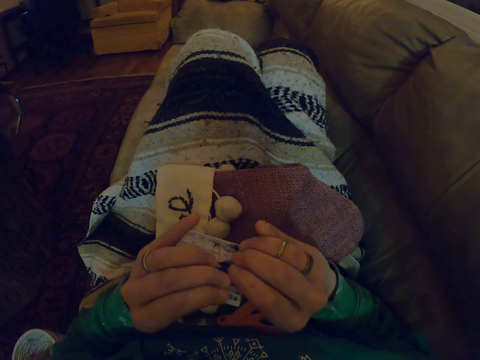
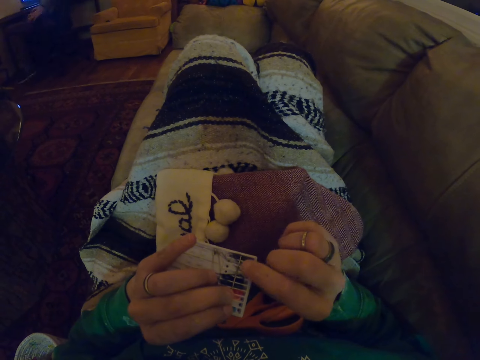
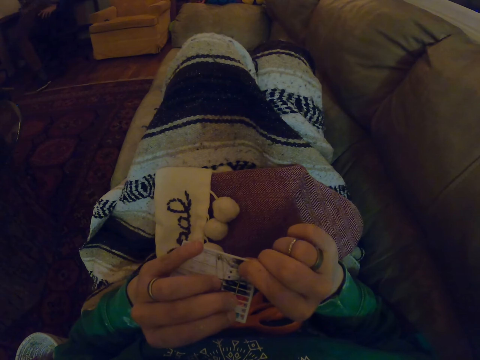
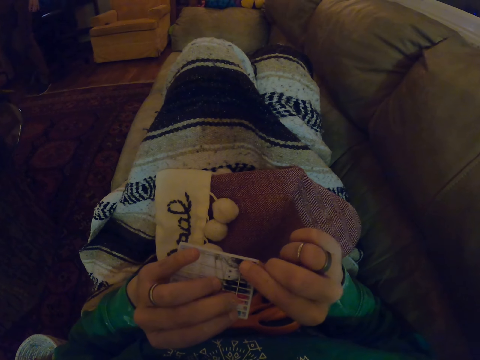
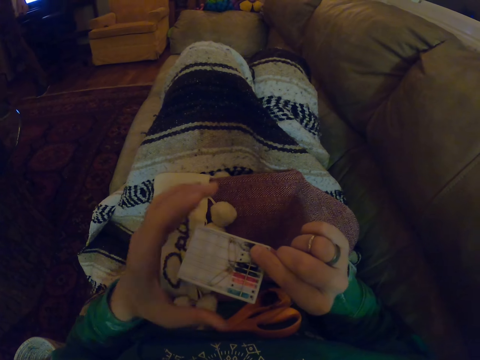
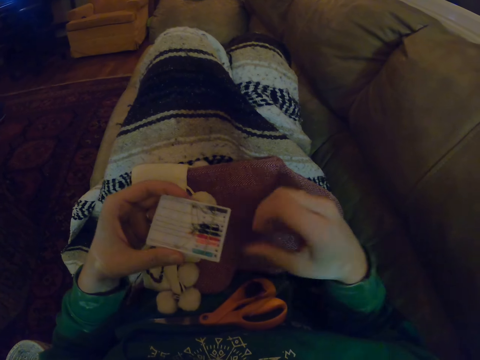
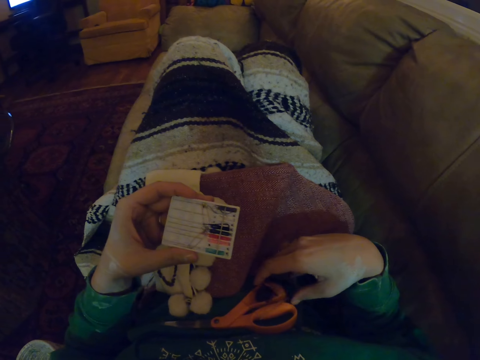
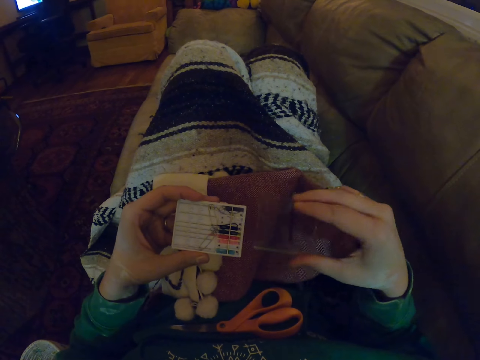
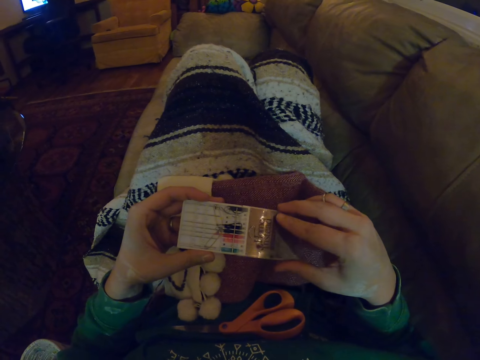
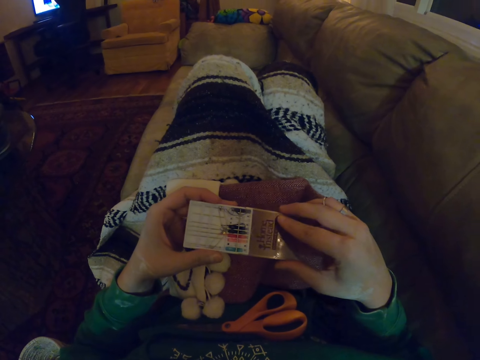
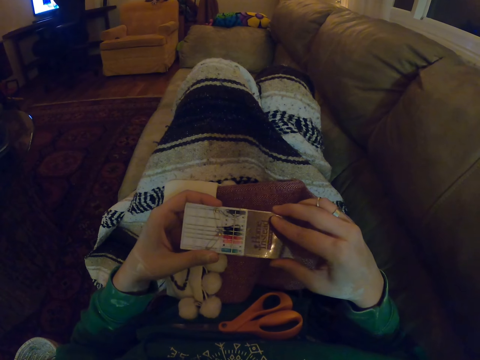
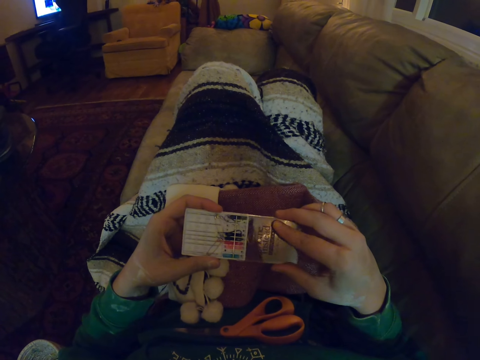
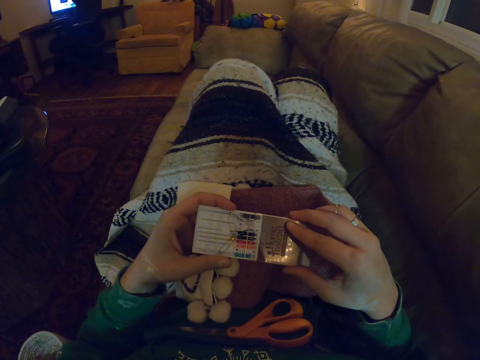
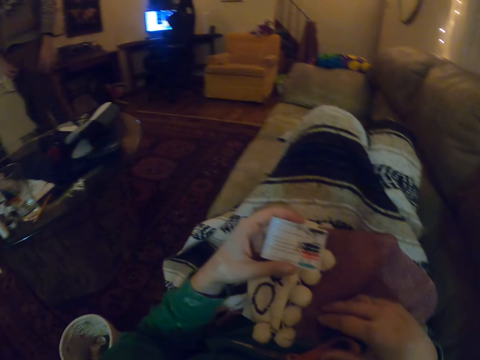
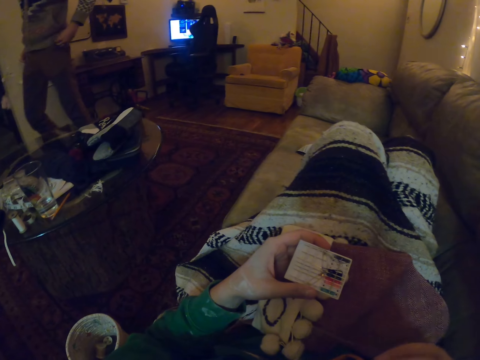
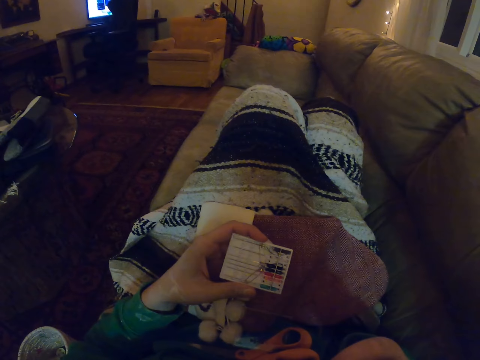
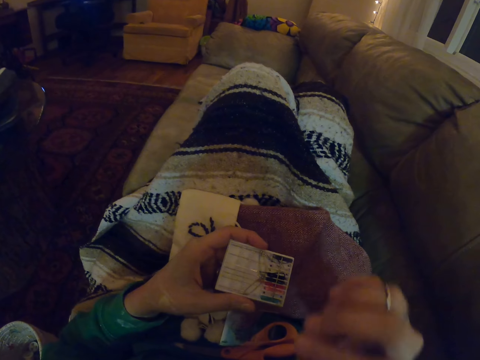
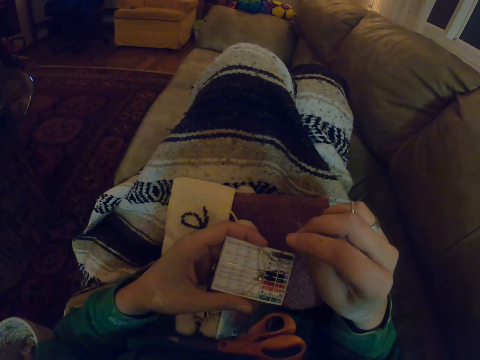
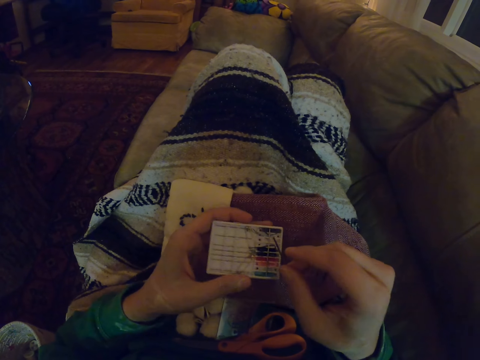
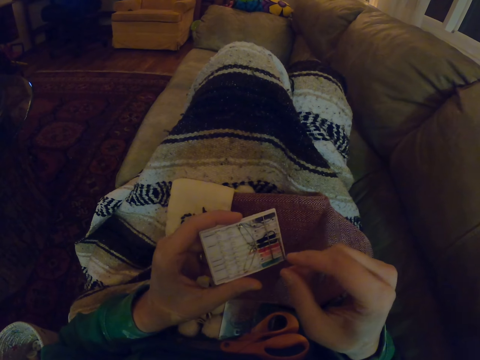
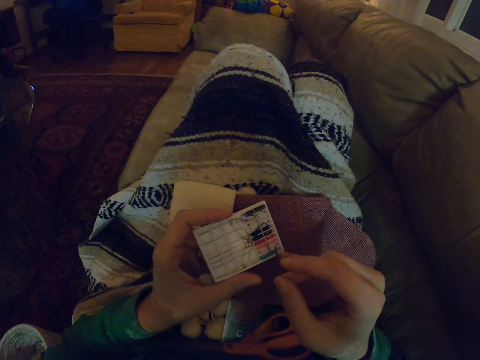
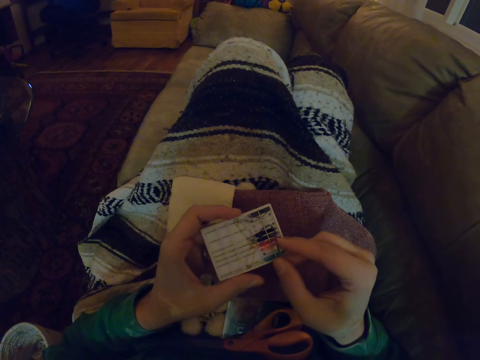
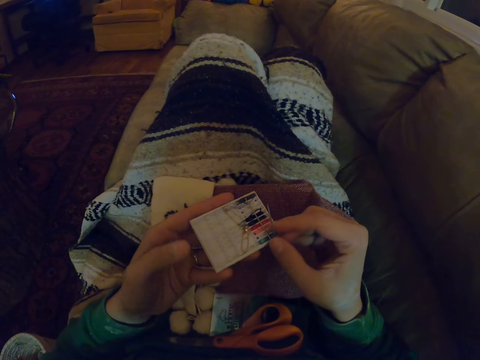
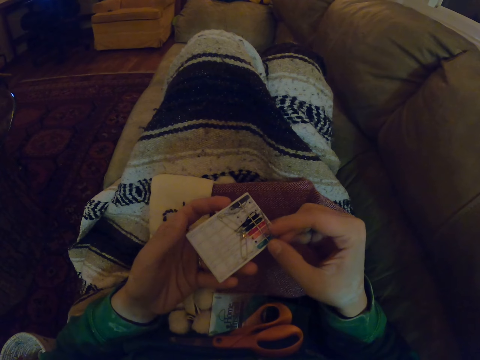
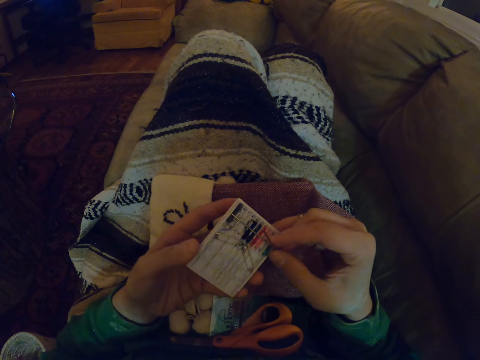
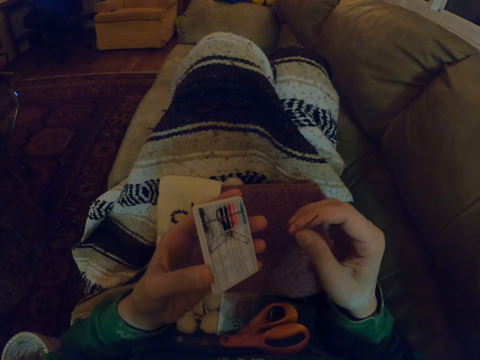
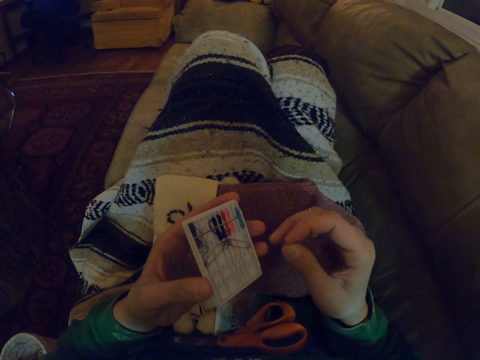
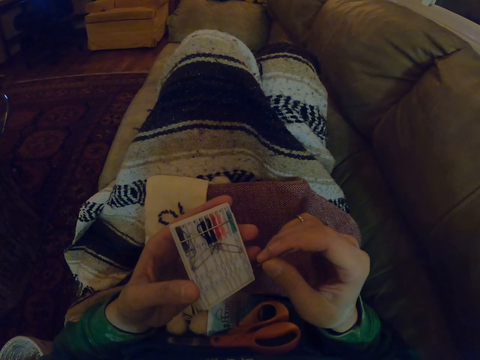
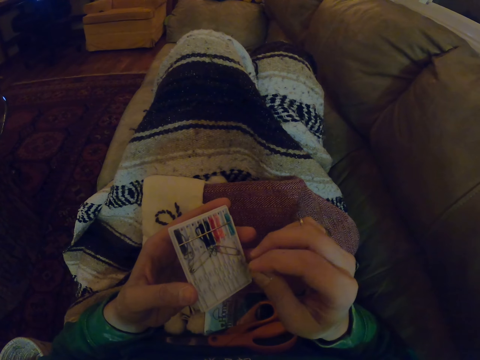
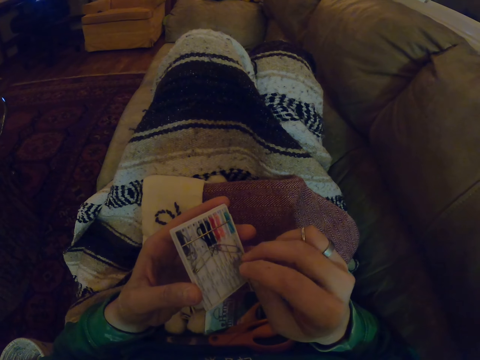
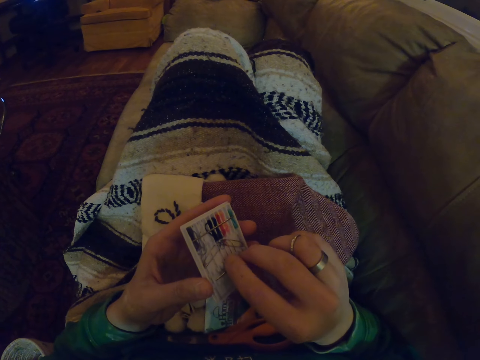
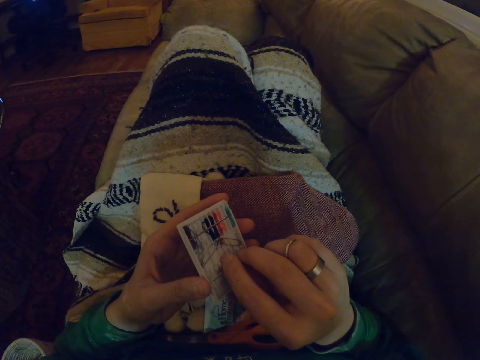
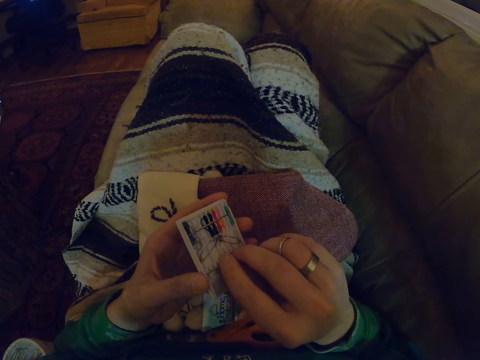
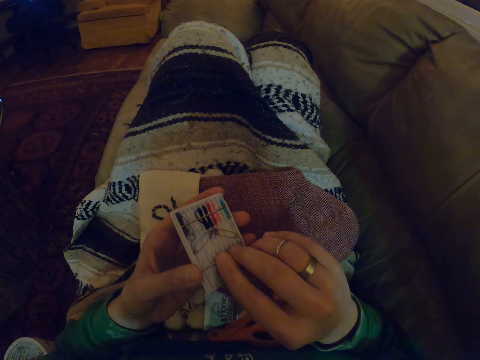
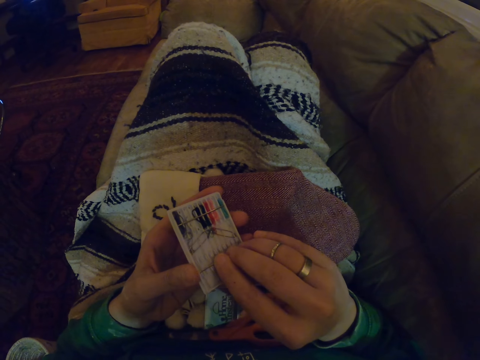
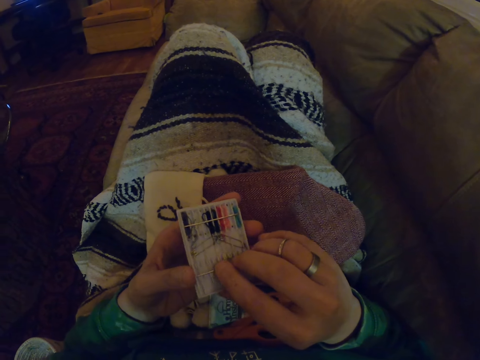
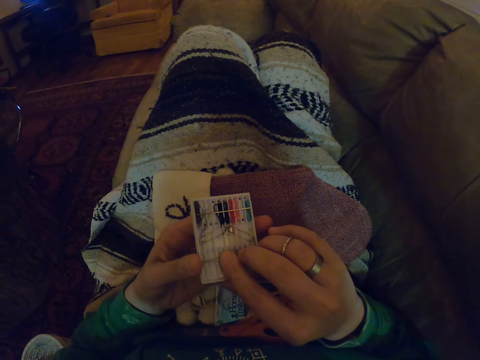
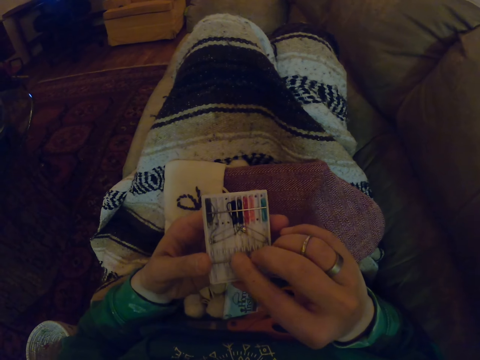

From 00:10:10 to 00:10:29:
The camera wearer closes a set of sewing needles. They put the box in the nylon and put down the nylon. They open the set of sewing needles. They put the needle in the box. They slot in the needle.

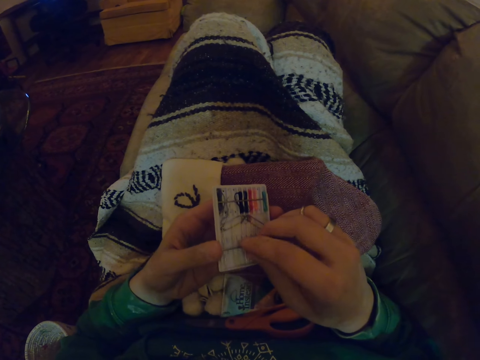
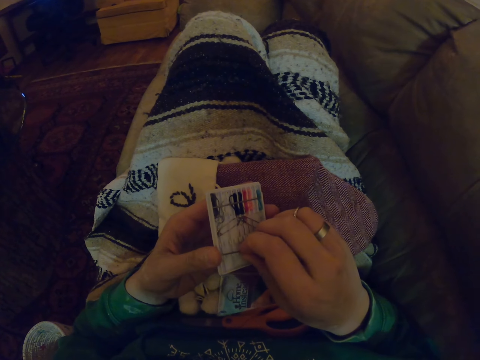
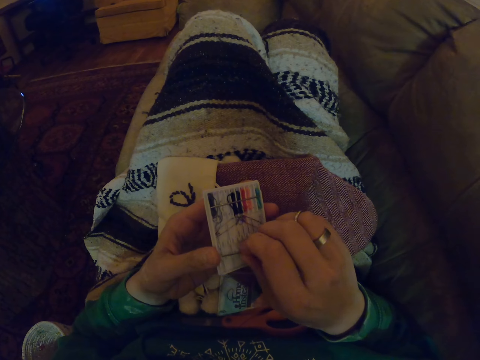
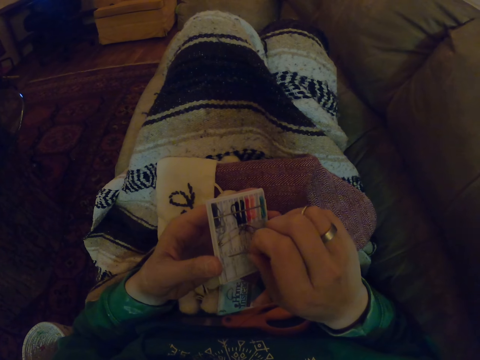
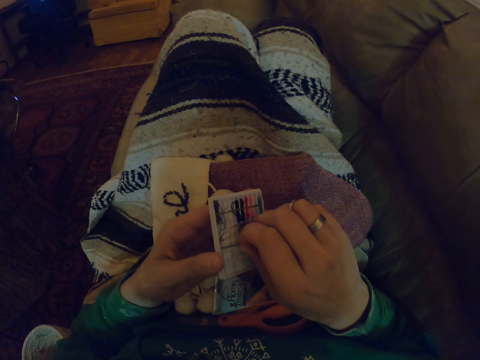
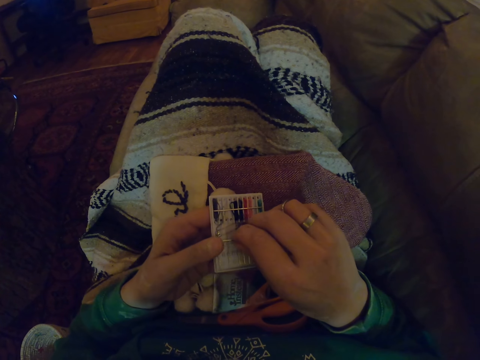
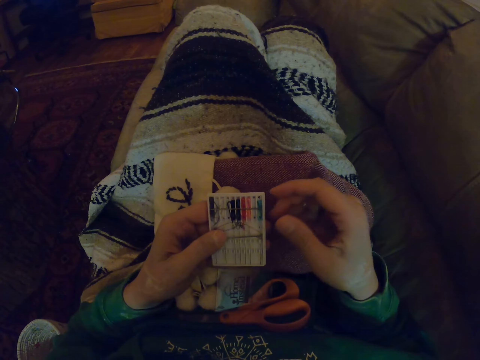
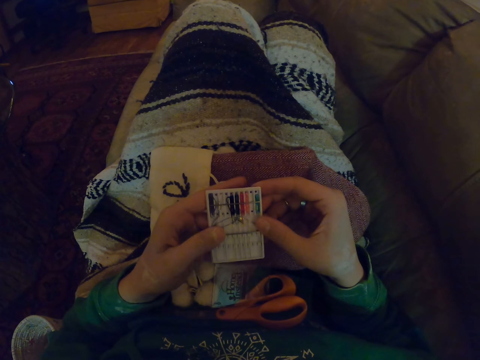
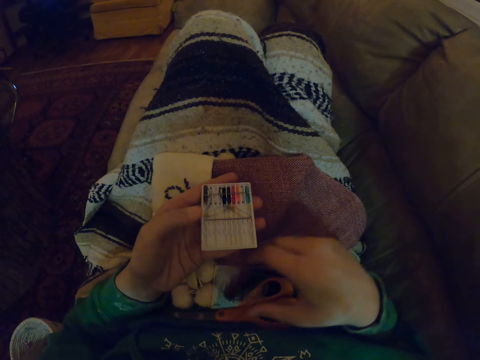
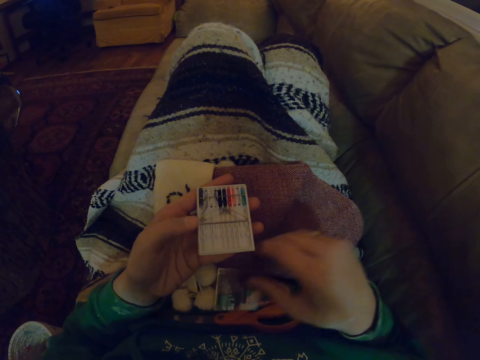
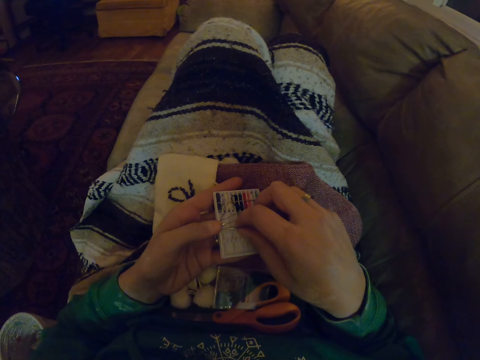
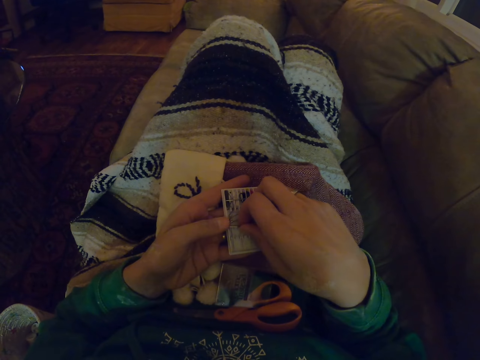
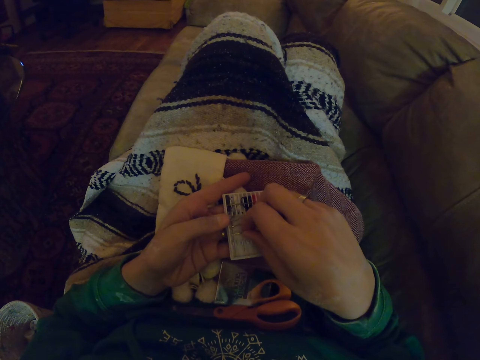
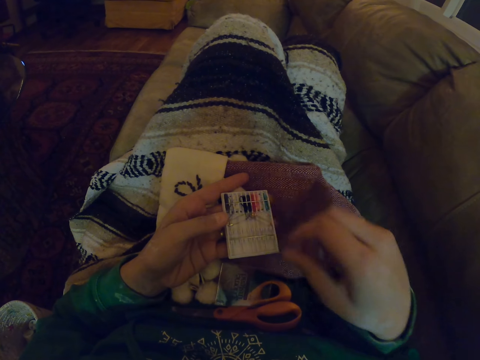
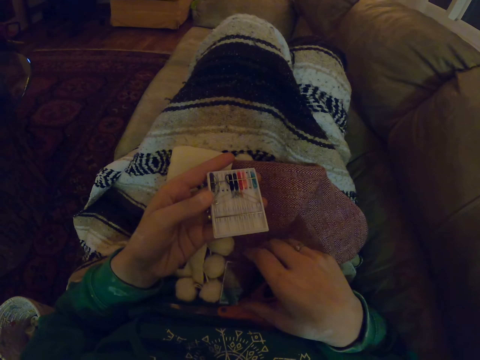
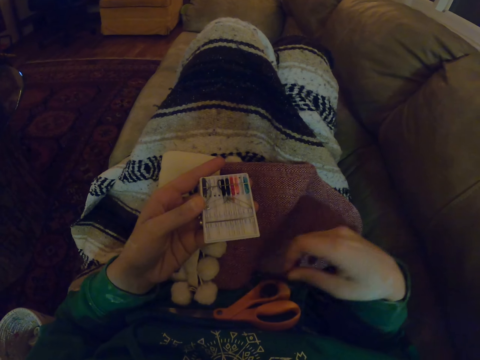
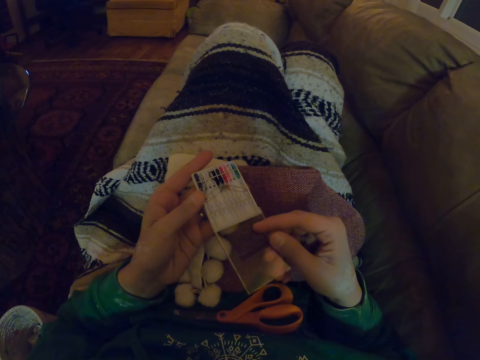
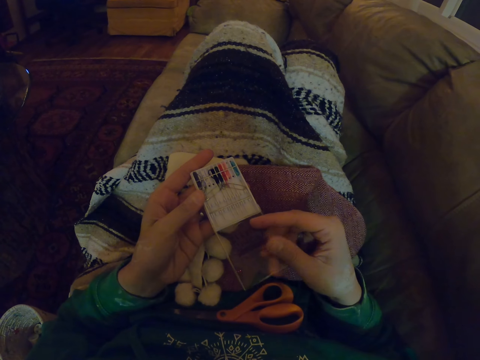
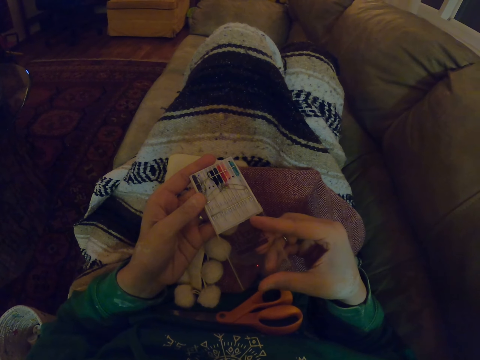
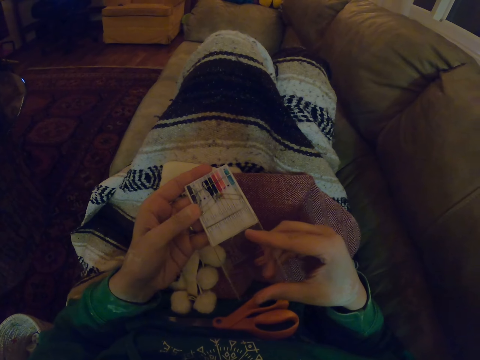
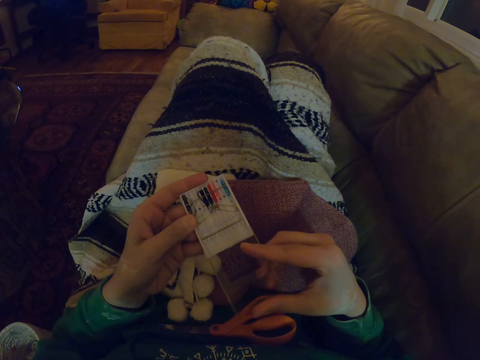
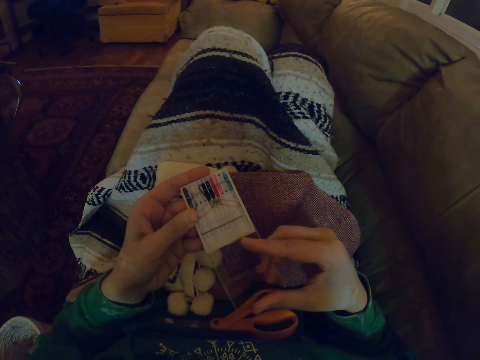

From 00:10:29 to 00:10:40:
The camera wearer picks up the nylon. They close a set of sewing needles.
